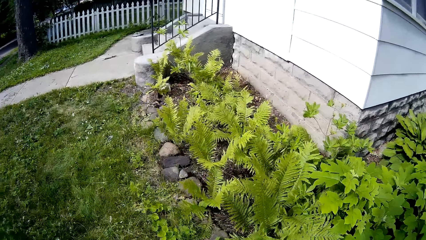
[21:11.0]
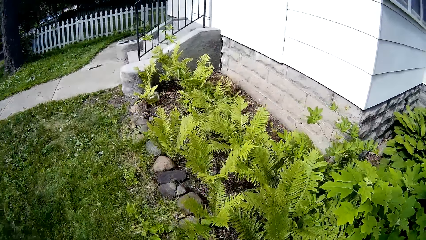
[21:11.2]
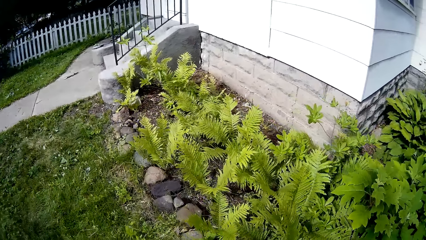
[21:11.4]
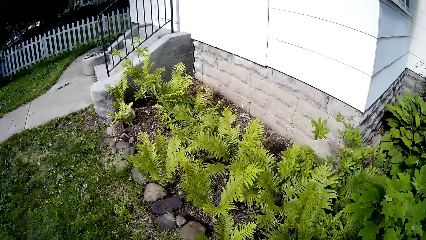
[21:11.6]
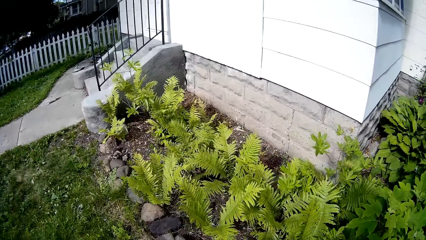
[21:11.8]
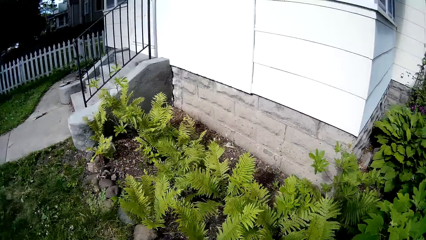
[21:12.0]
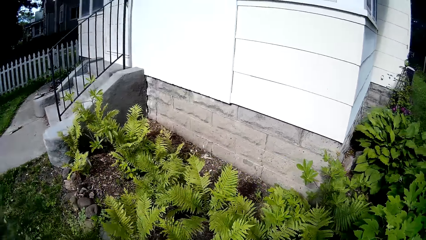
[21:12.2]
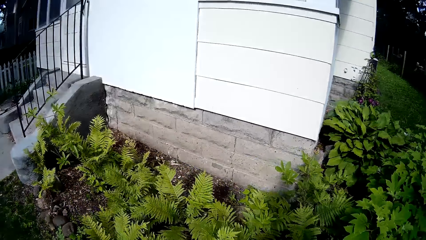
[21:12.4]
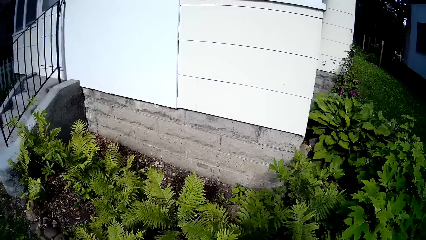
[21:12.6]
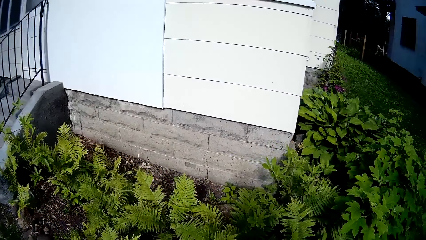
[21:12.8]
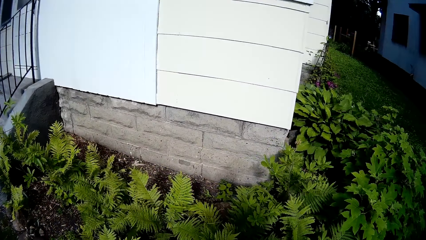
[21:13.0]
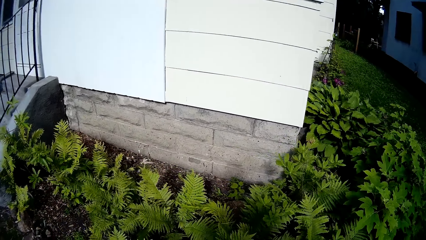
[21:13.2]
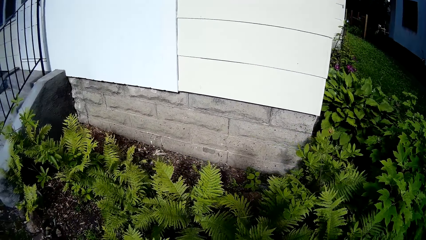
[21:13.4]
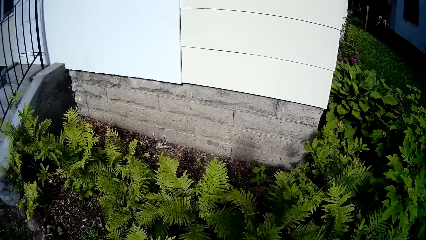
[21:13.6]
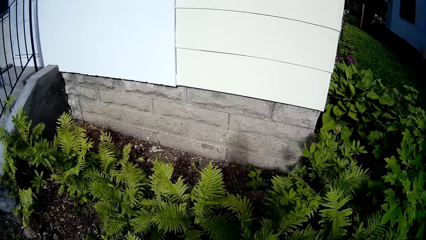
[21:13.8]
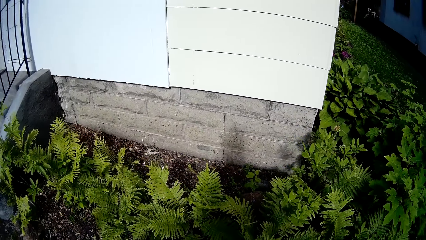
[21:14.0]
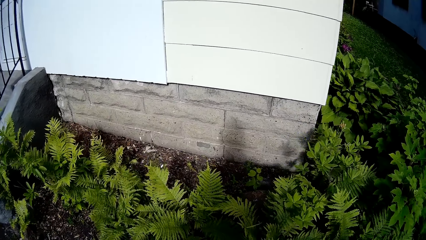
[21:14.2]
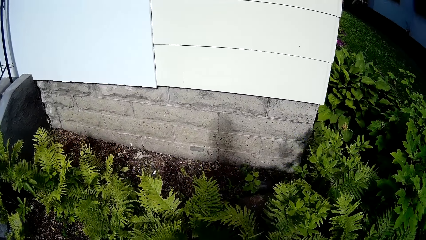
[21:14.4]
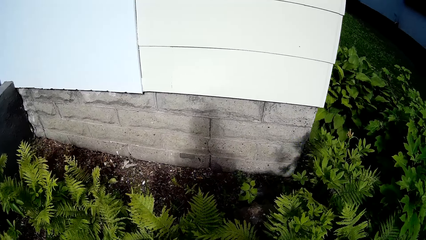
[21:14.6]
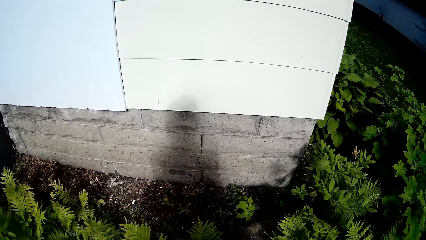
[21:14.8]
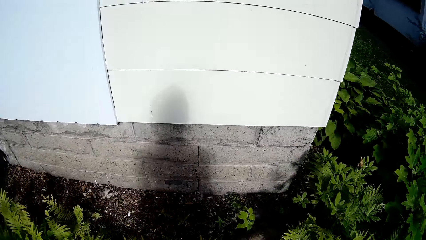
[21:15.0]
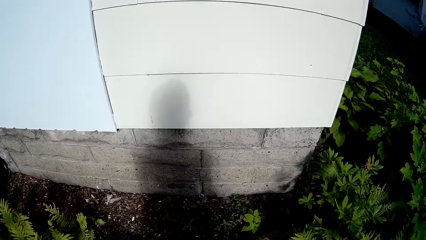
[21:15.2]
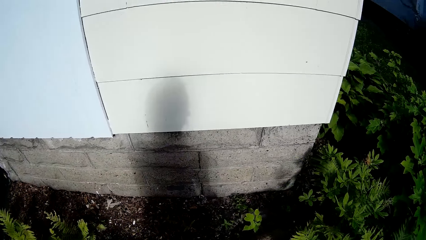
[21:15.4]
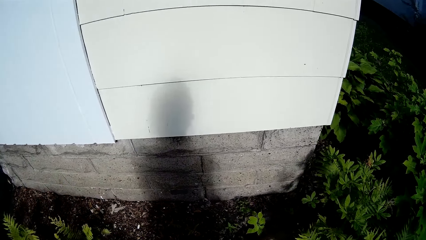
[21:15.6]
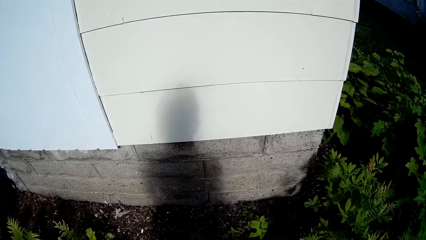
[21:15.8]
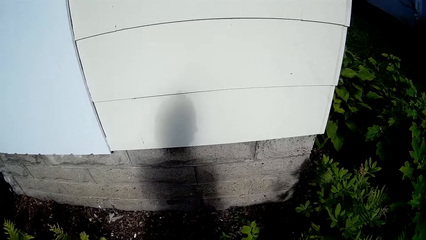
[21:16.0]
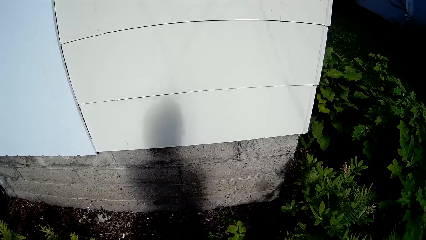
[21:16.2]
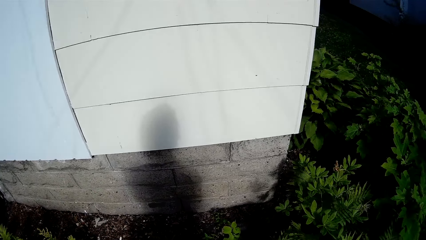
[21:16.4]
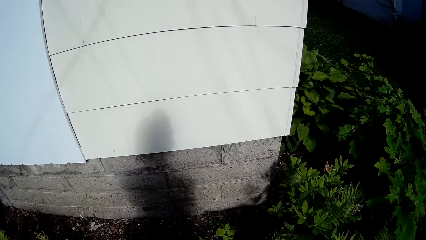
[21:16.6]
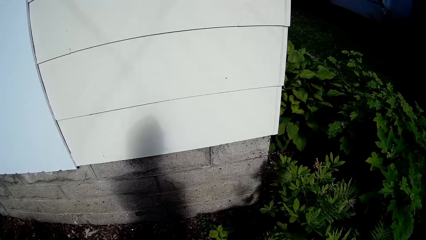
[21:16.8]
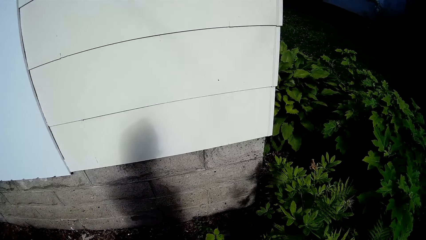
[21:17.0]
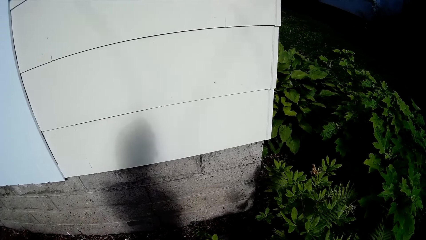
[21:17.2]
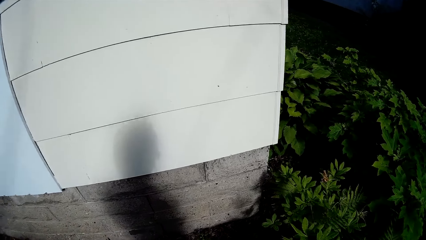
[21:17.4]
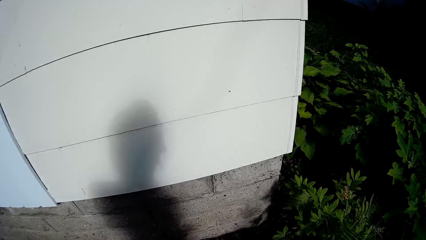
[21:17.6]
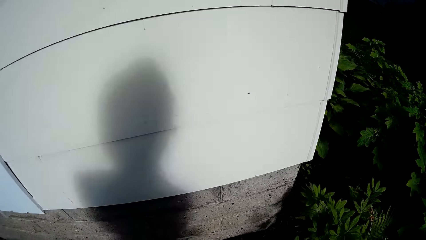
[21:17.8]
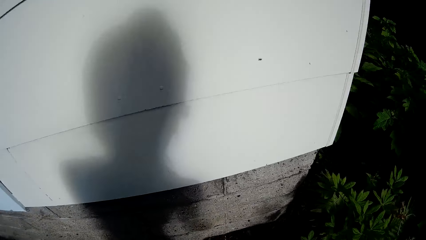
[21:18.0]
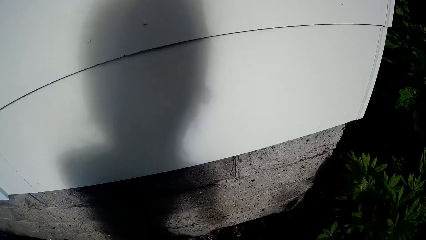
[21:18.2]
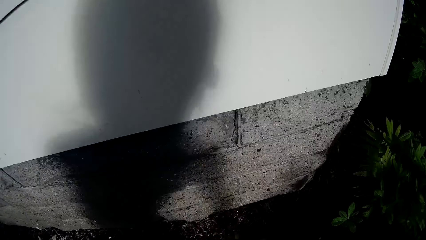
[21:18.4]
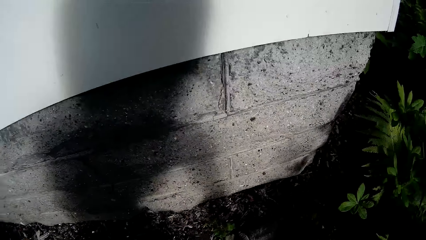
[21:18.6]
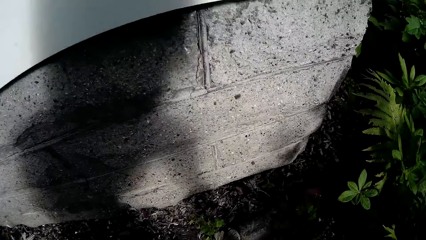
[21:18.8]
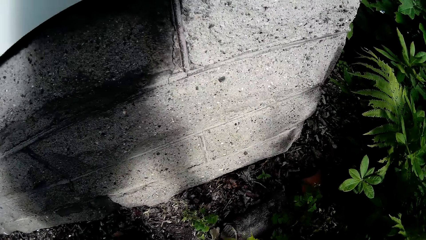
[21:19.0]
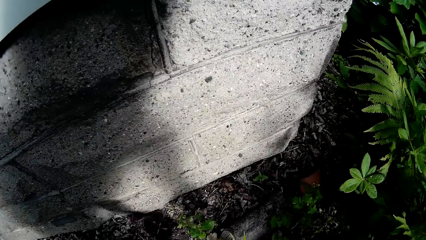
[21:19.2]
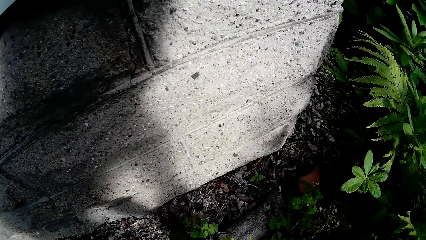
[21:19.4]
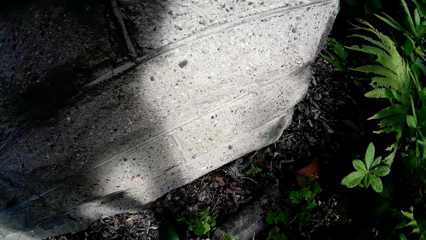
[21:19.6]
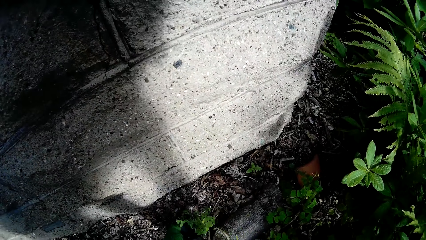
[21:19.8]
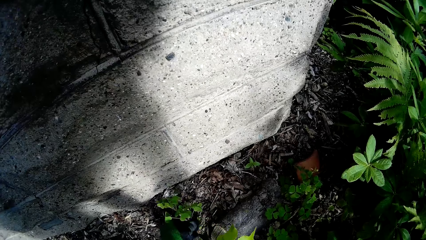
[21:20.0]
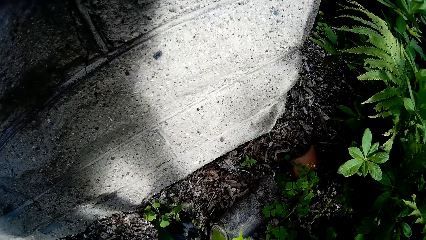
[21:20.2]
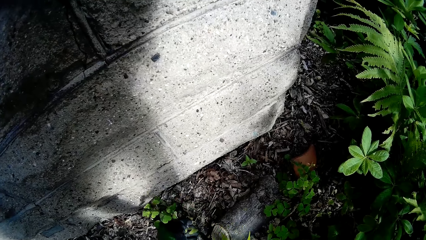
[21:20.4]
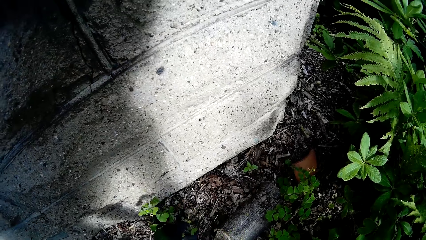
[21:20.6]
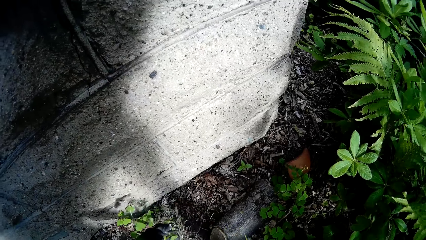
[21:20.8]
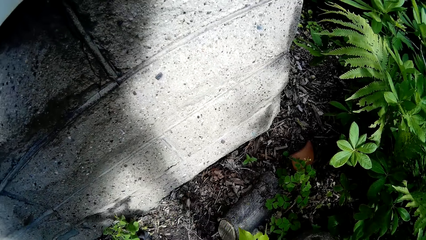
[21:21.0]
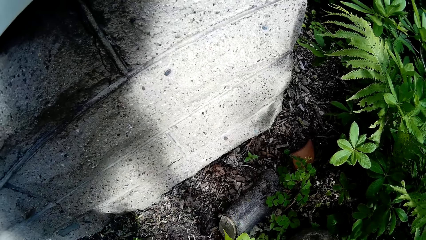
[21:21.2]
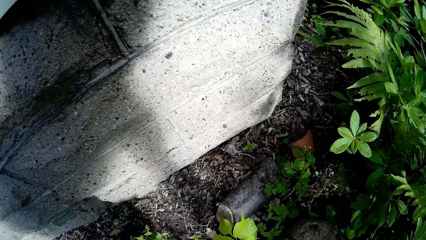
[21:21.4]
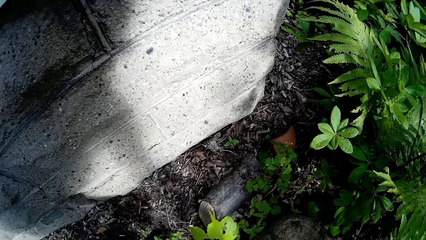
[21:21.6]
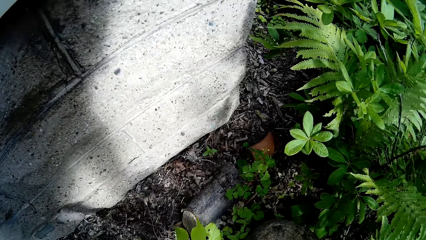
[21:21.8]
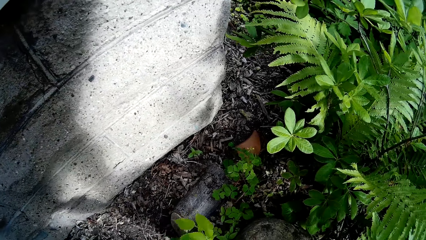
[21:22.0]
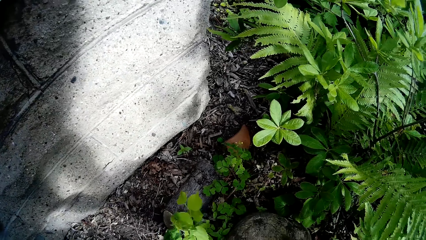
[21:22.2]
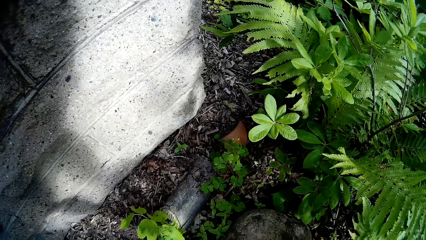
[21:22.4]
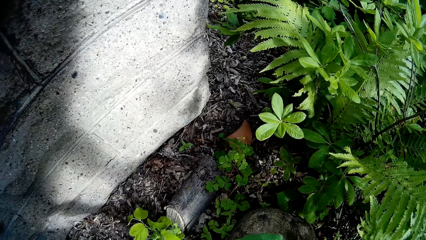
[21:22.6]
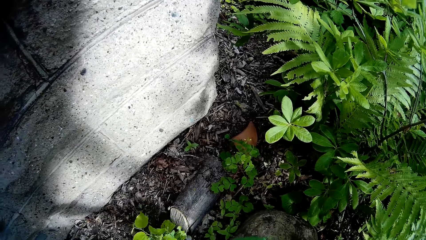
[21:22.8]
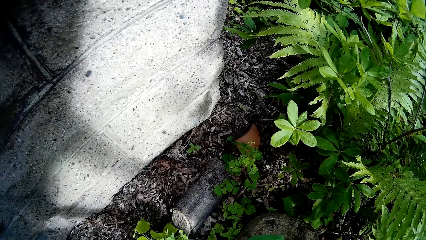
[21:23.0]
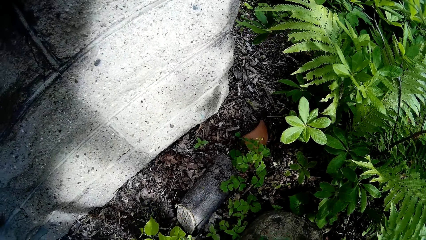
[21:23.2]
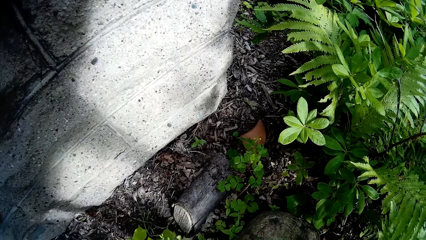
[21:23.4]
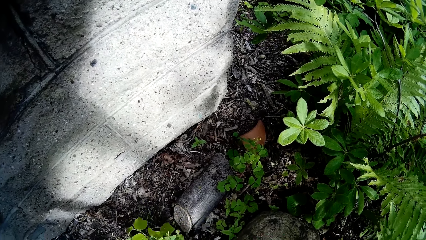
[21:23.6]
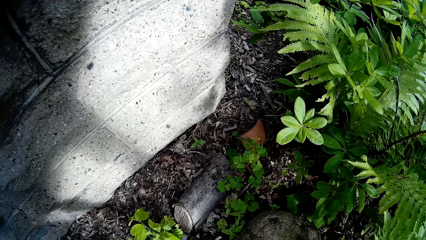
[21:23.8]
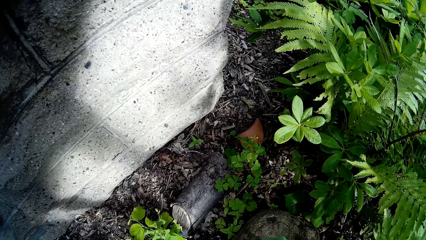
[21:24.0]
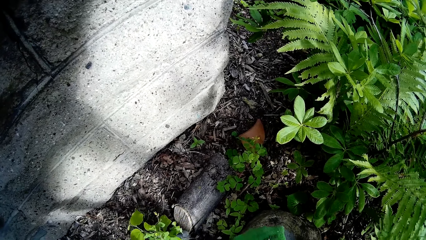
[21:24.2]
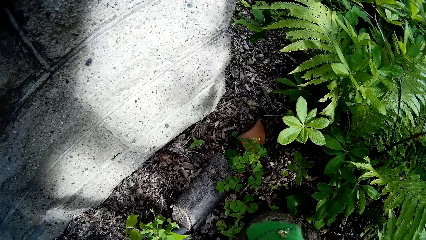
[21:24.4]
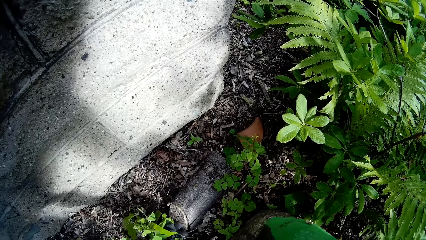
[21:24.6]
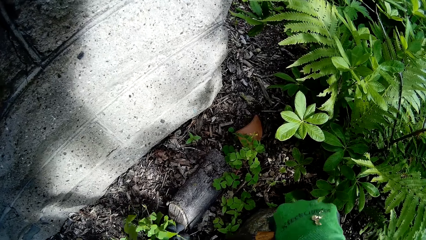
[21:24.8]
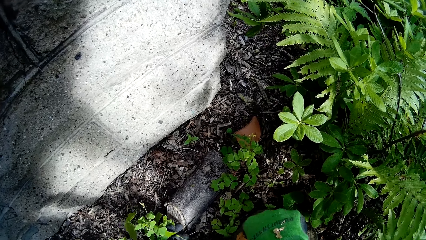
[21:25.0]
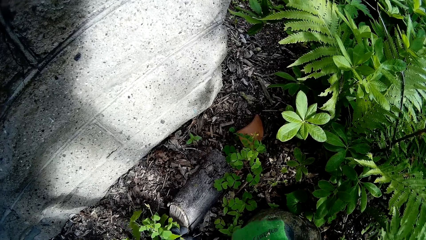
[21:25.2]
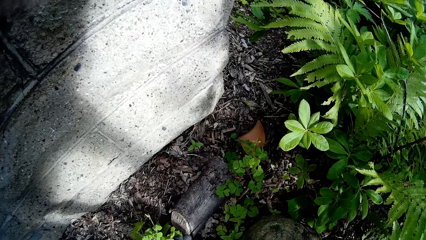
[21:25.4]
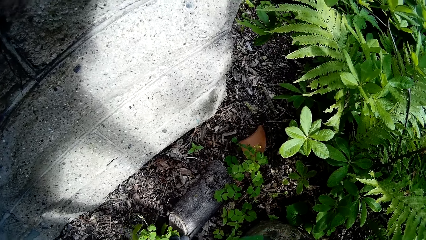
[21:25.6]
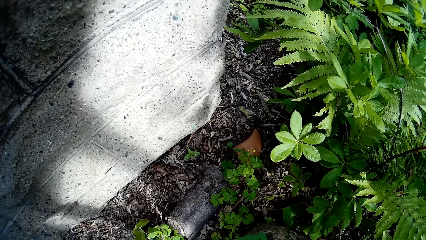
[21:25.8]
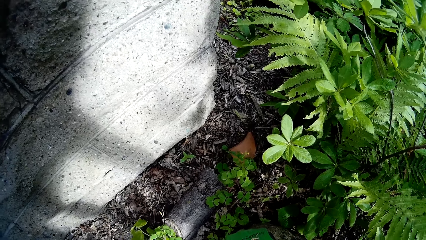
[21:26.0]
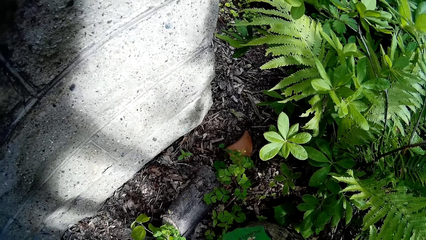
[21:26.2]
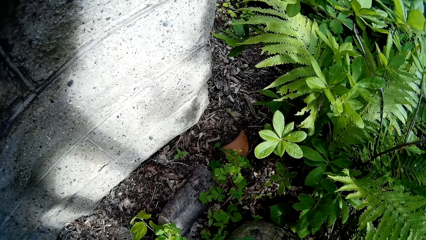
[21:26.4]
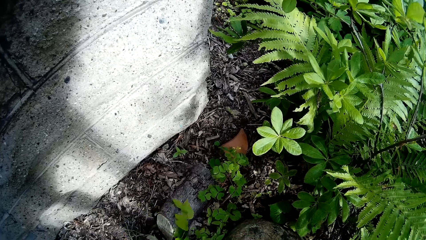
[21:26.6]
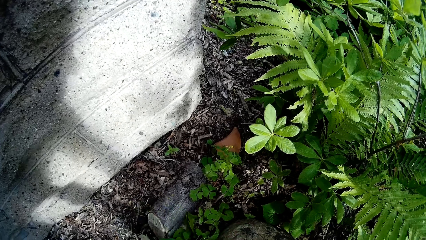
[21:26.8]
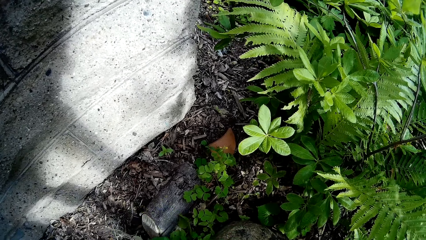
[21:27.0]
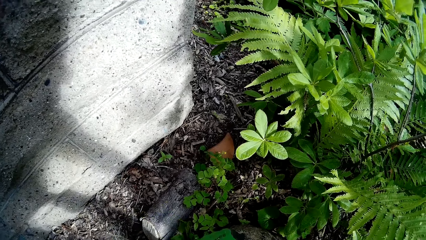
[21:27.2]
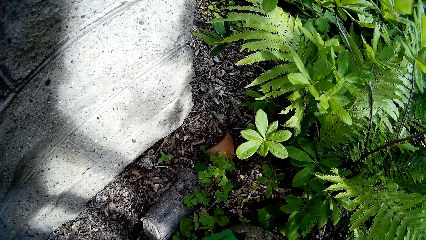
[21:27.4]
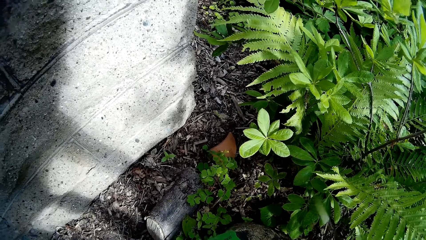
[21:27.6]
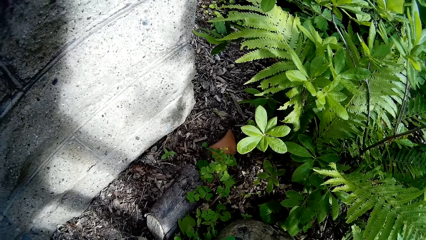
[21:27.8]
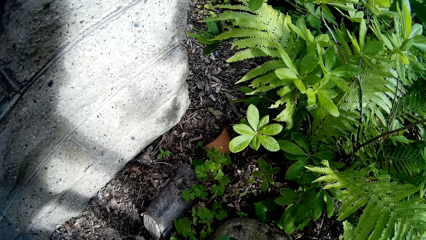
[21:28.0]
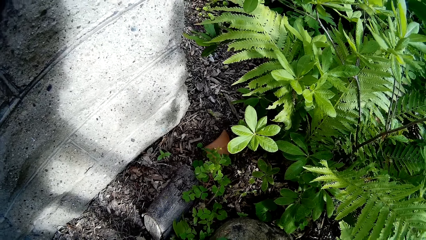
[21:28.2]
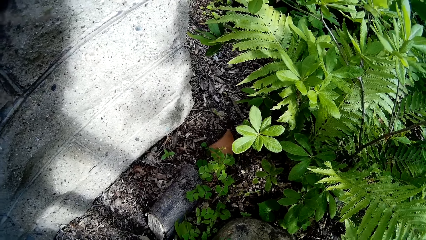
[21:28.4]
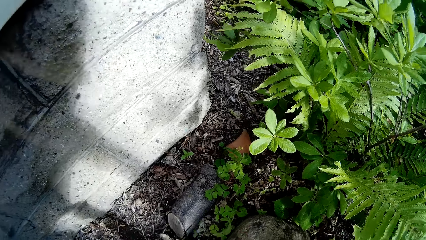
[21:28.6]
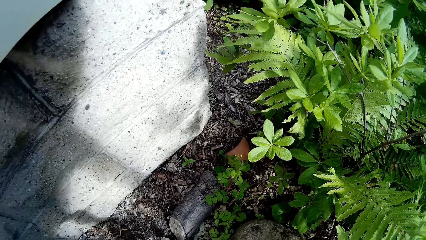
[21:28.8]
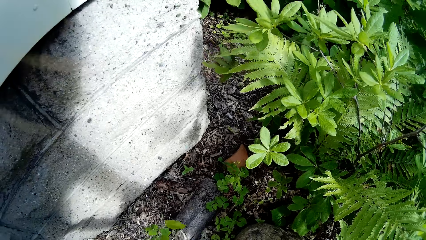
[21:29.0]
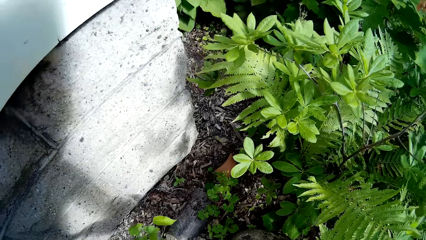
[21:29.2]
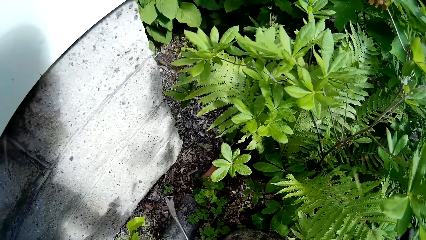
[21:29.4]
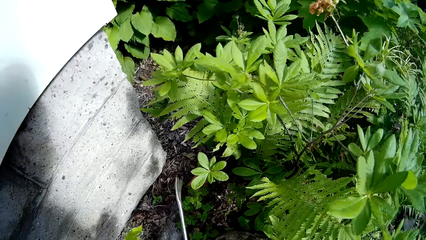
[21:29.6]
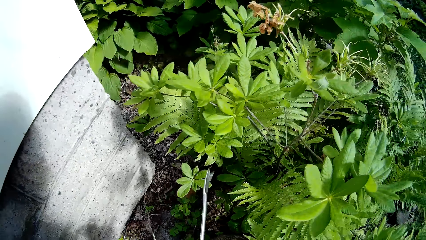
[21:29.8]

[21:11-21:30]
The camera wearer uproots weeds from the ground with her left hand.
